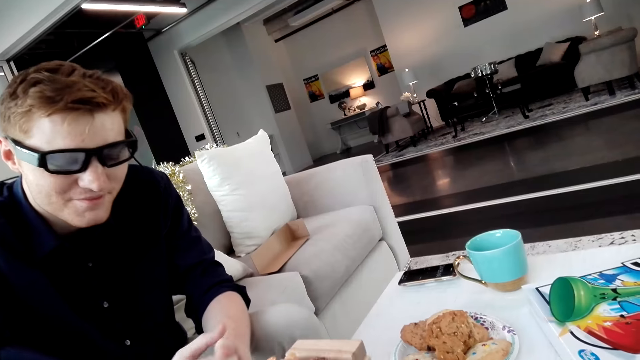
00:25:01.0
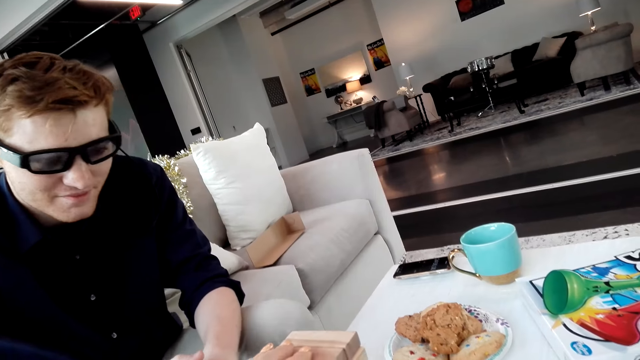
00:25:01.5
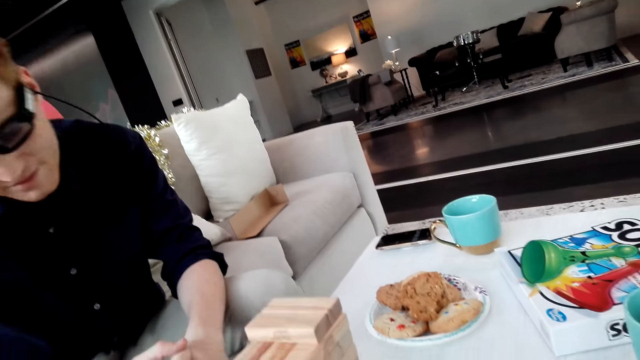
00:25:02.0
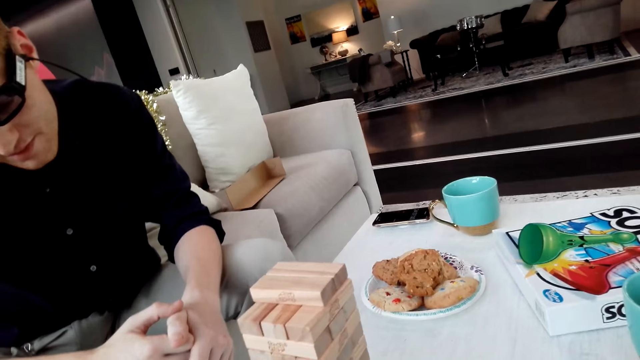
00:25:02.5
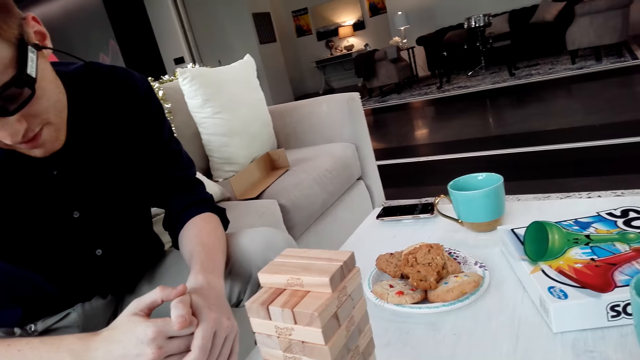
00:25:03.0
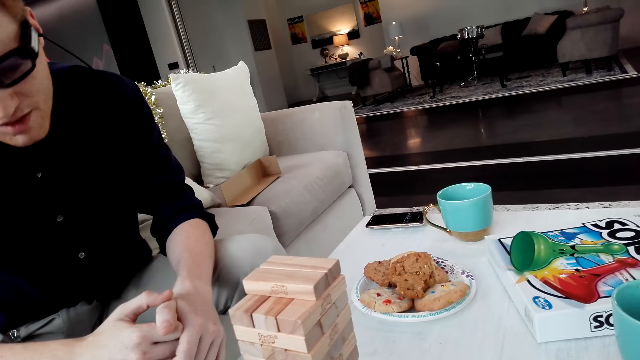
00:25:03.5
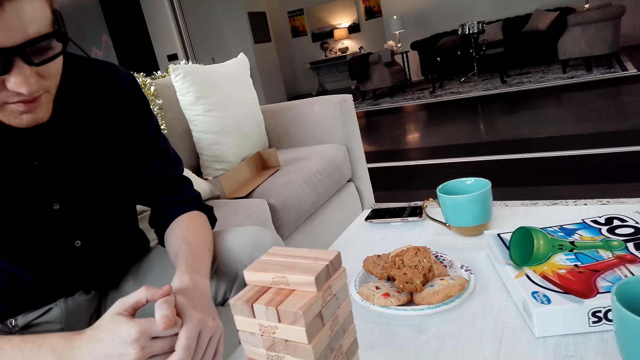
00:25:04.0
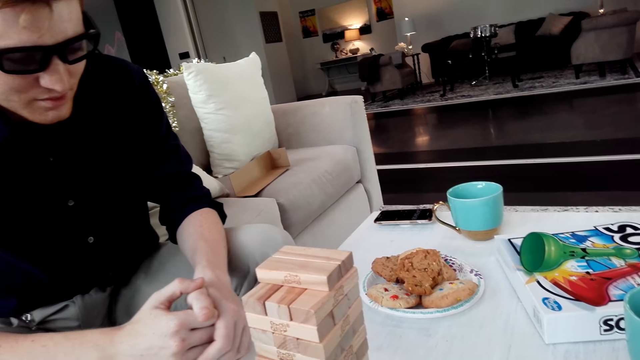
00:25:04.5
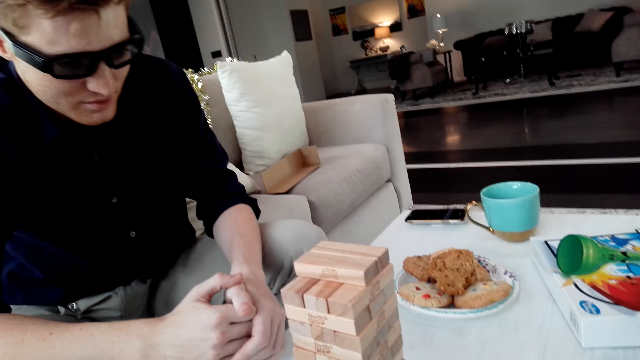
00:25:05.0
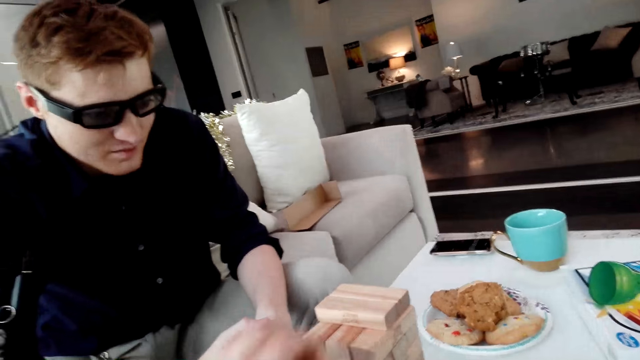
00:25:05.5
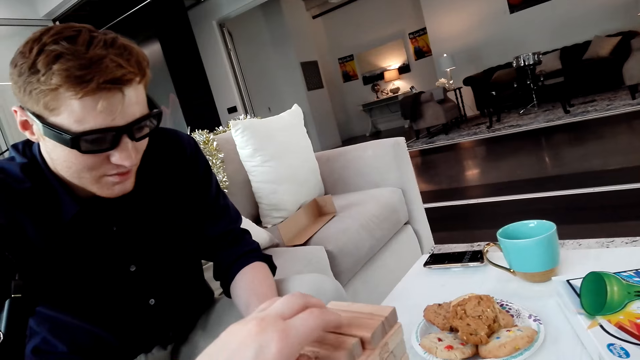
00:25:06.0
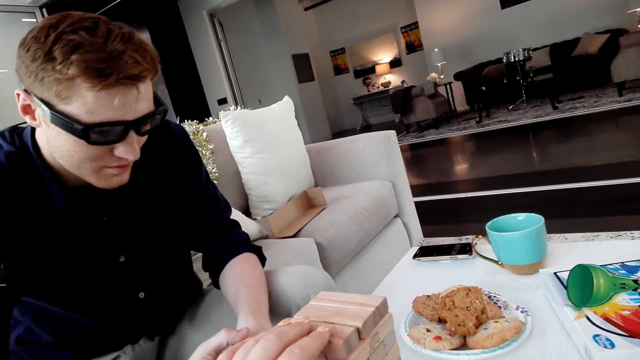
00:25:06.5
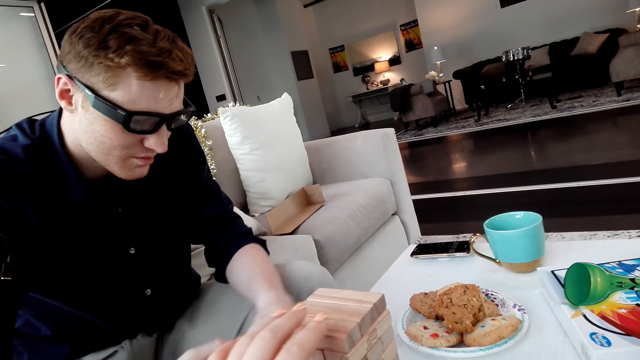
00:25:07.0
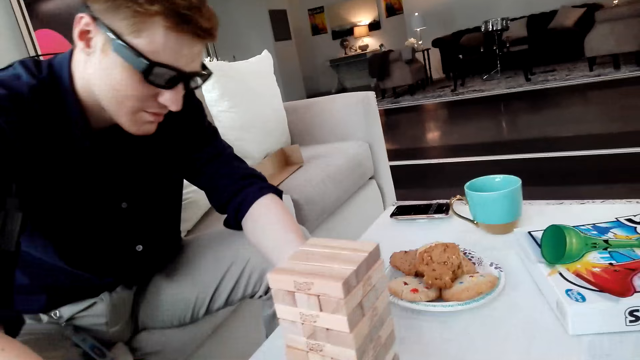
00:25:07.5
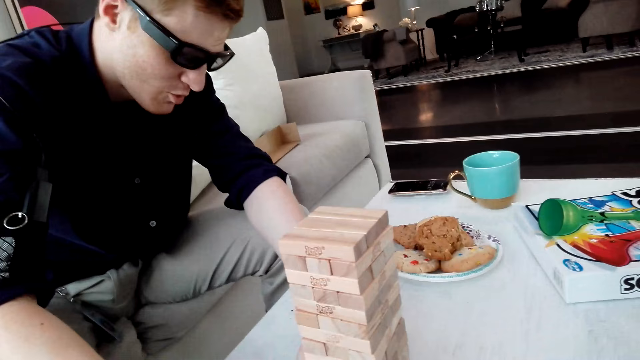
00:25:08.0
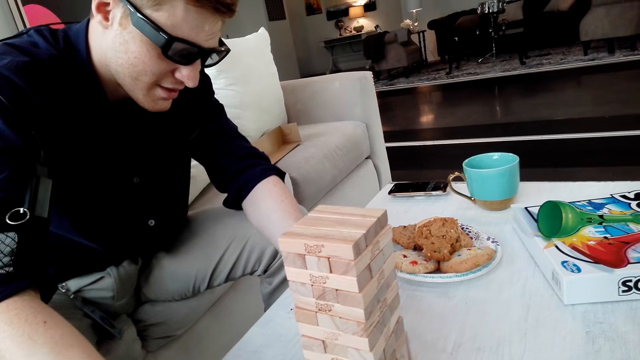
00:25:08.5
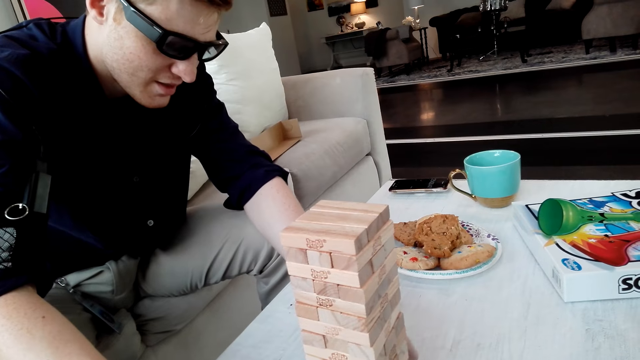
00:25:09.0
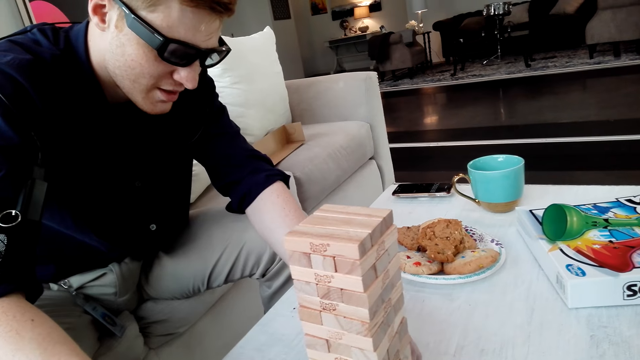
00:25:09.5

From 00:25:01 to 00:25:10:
The camera wearer puts the block on top of the Jenga blocks. They put a Jenga block on a tower.

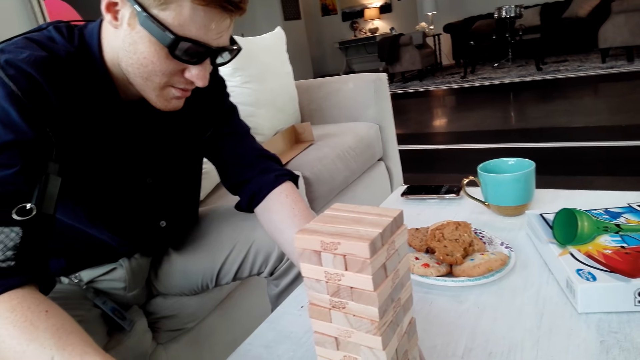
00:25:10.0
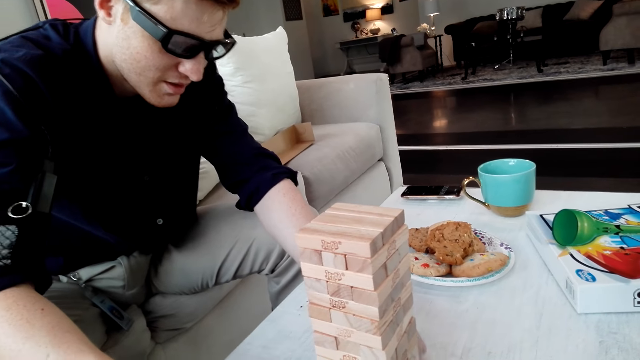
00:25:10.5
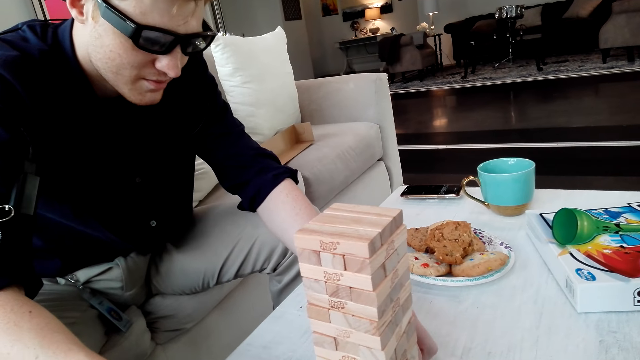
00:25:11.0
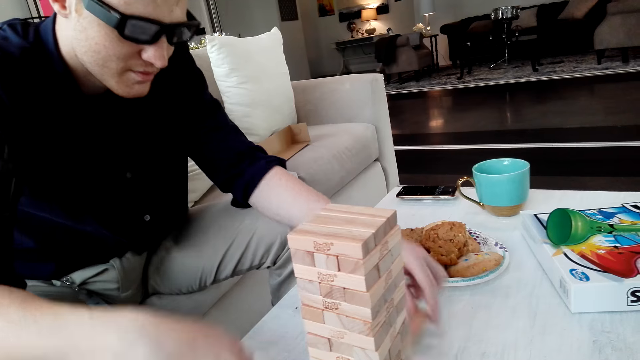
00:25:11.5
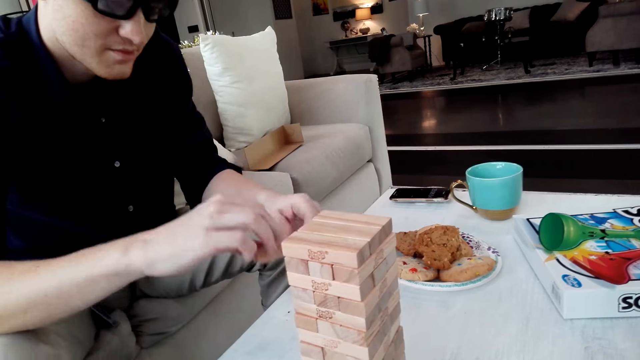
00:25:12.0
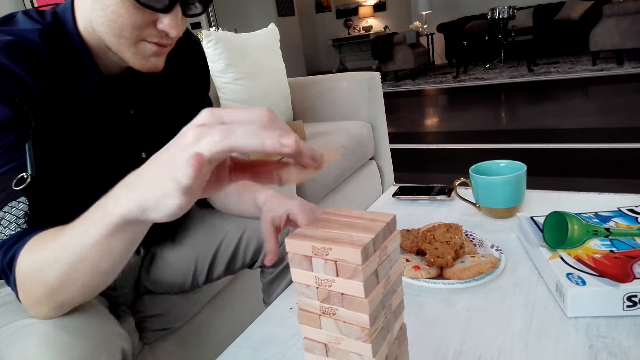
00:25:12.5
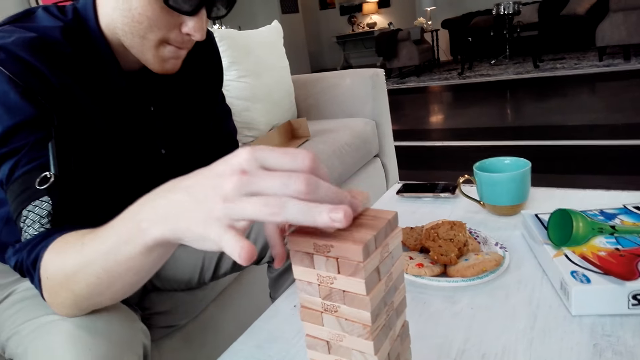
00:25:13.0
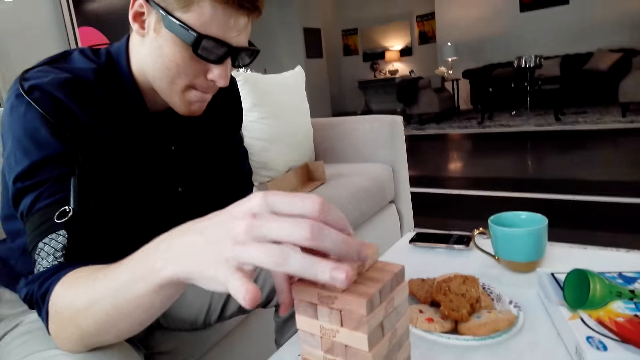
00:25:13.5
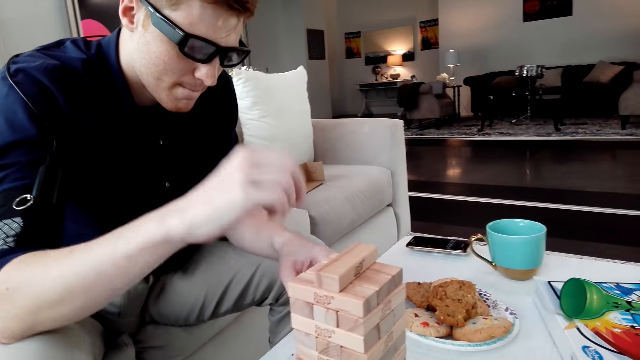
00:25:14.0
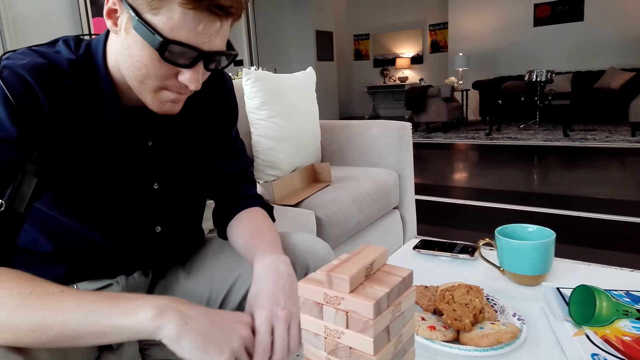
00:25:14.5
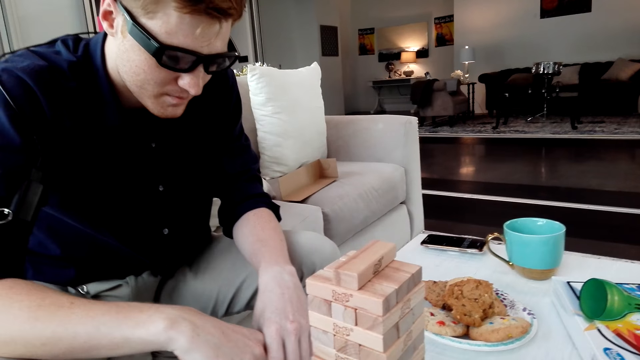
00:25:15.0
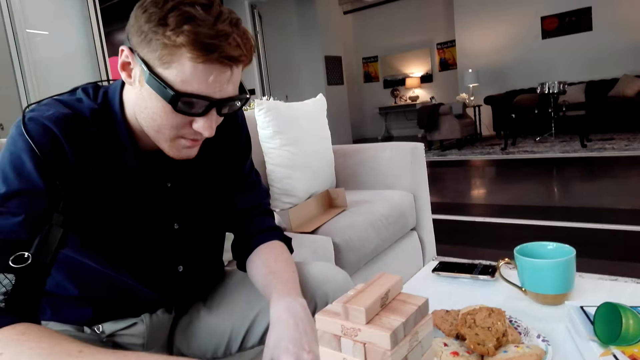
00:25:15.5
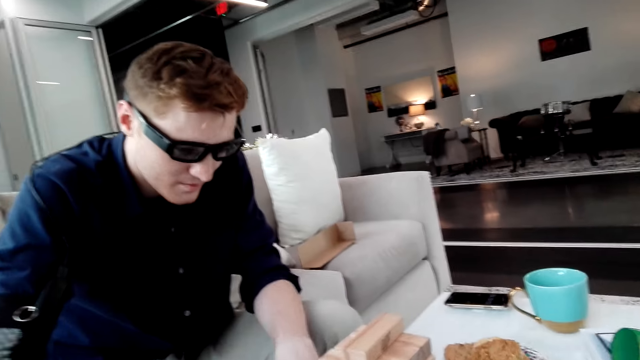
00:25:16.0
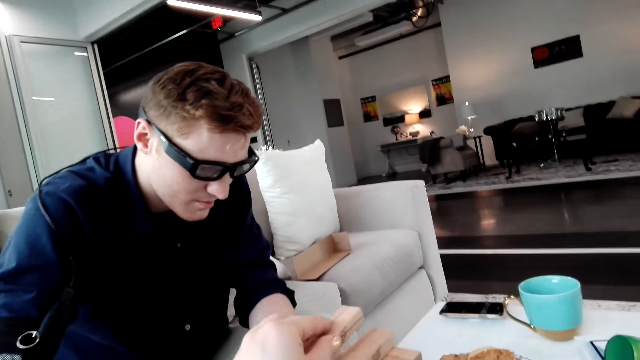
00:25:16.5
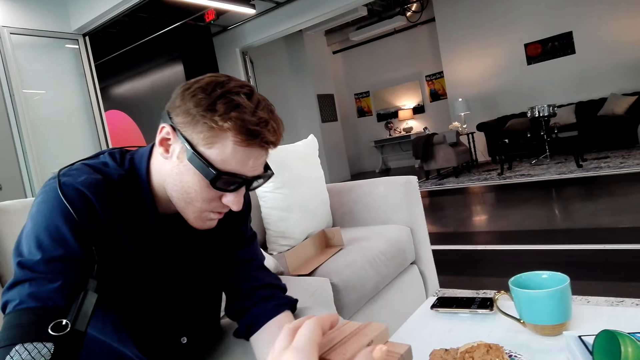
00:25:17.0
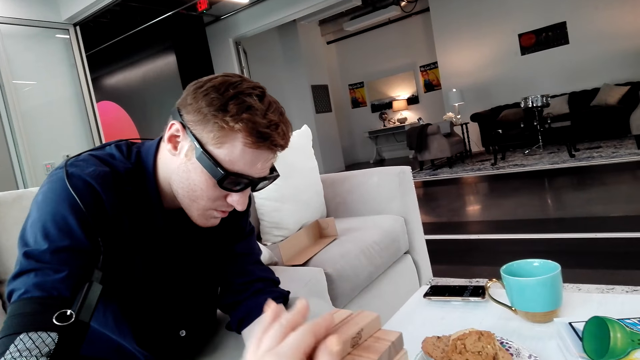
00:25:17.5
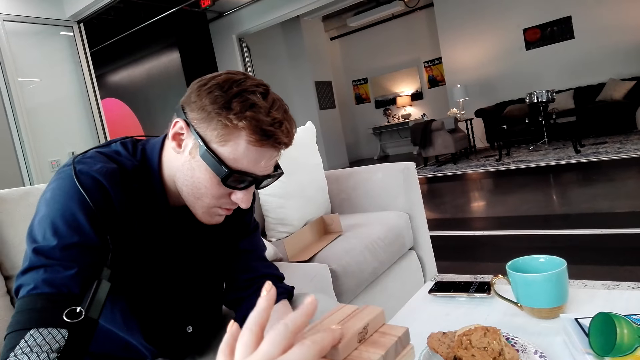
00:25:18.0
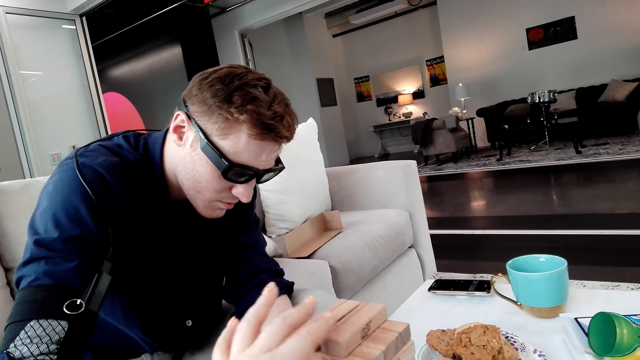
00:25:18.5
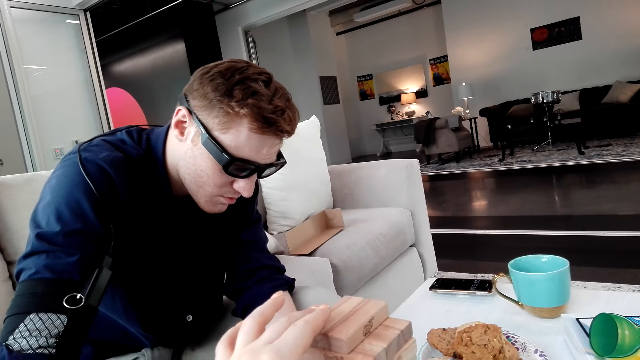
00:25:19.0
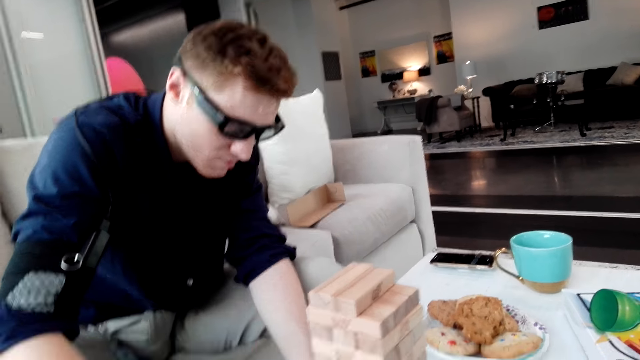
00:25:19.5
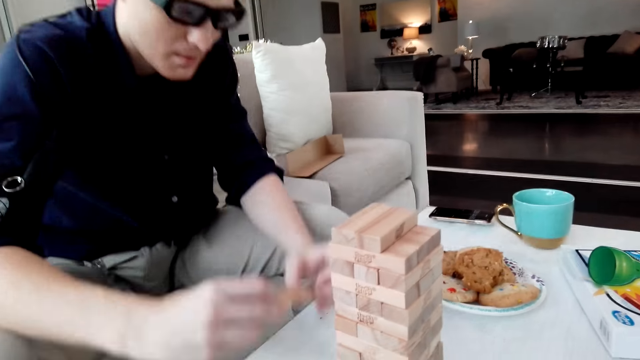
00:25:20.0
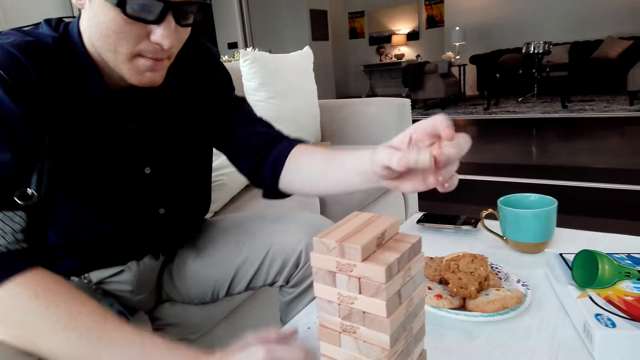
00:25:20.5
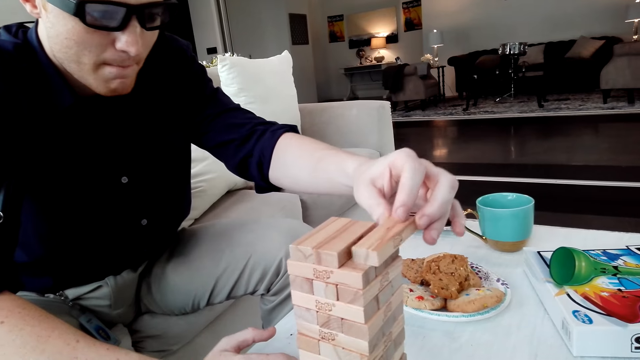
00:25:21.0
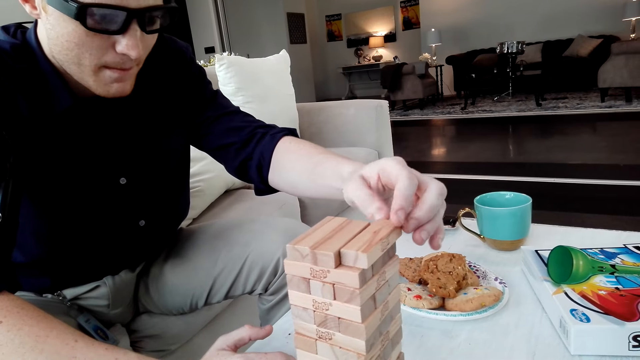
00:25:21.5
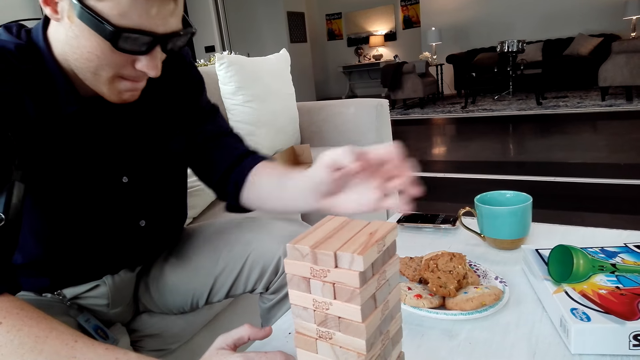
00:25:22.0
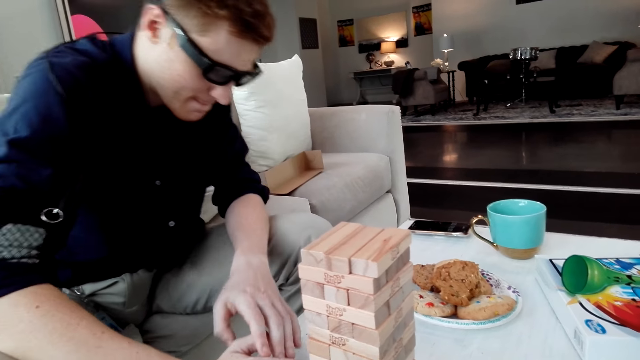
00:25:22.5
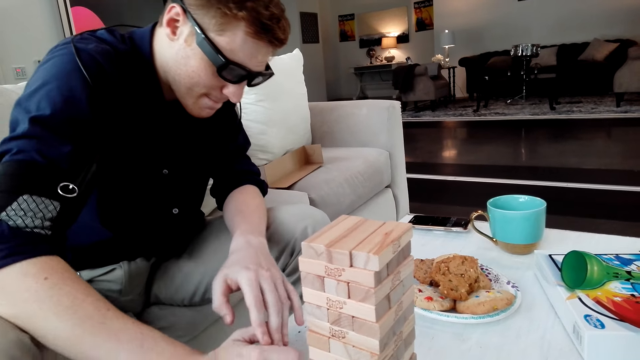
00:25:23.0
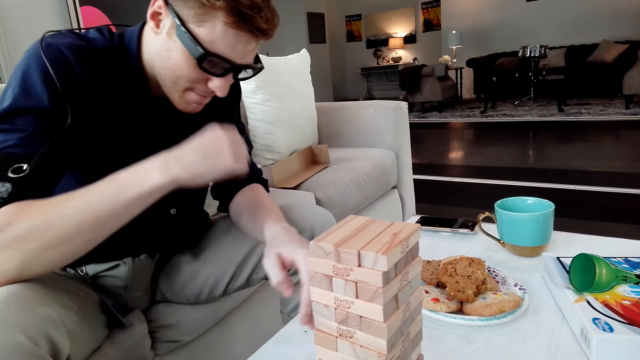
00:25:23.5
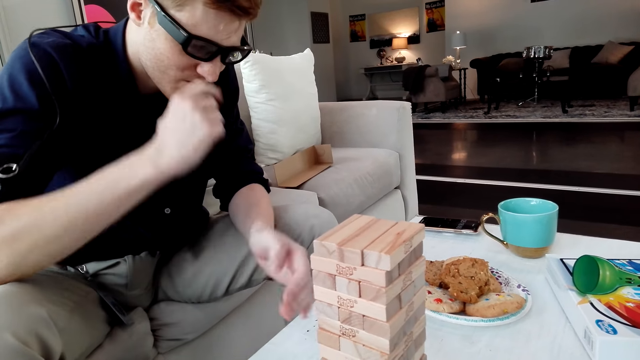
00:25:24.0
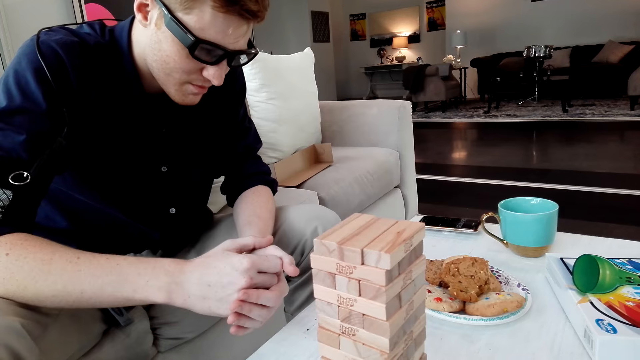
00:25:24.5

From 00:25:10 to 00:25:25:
A man pulls a Jenga block. The camera wearer puts the block on top of the Jenga blocks. The man puts a Jenga block on a tower. The camera wearer puts a Jenga block on the tower. The man puts a Jenga block on the tower.
